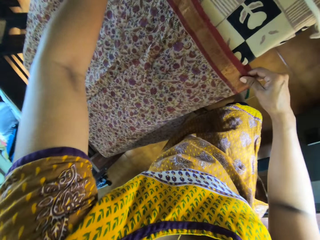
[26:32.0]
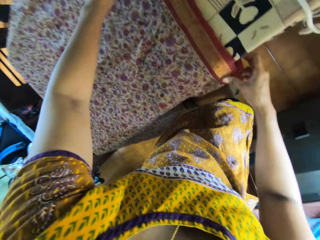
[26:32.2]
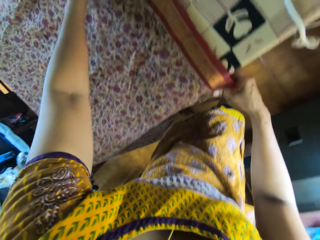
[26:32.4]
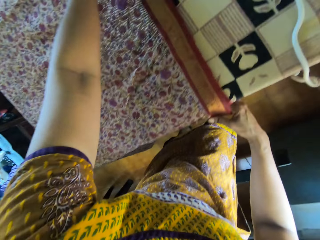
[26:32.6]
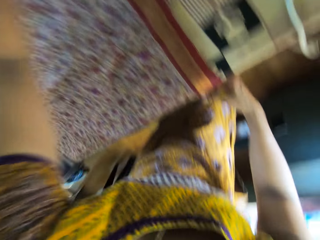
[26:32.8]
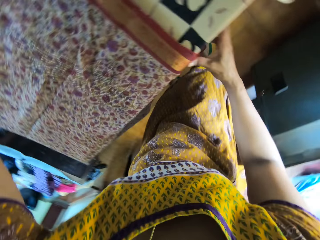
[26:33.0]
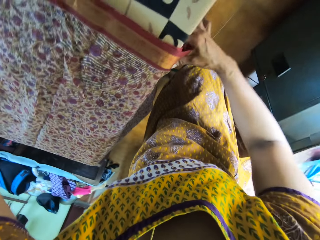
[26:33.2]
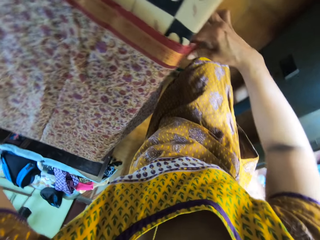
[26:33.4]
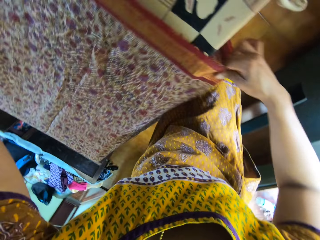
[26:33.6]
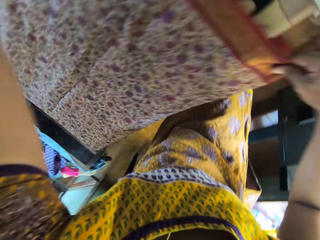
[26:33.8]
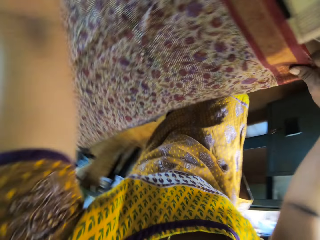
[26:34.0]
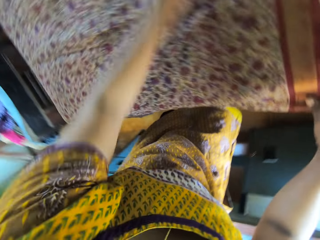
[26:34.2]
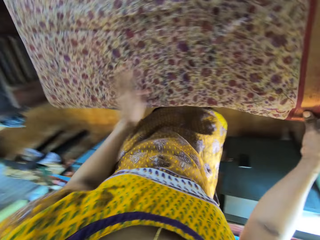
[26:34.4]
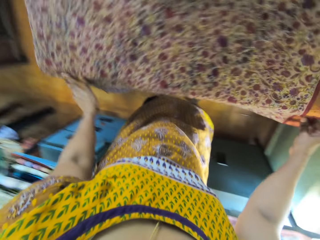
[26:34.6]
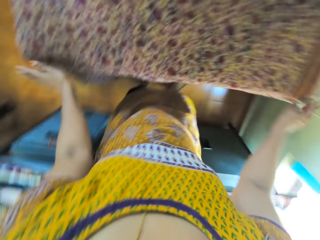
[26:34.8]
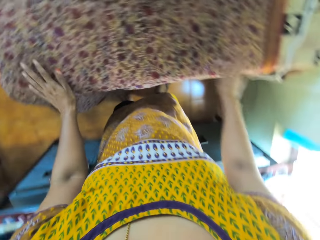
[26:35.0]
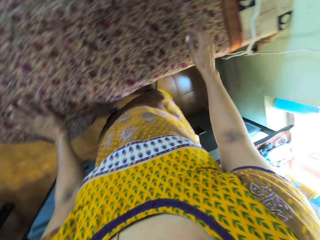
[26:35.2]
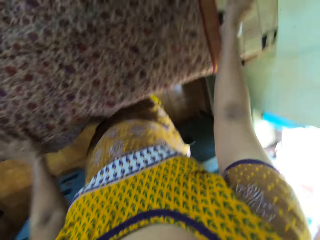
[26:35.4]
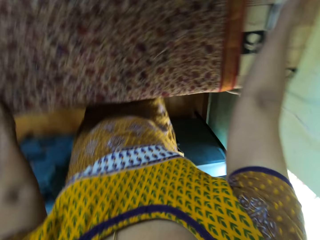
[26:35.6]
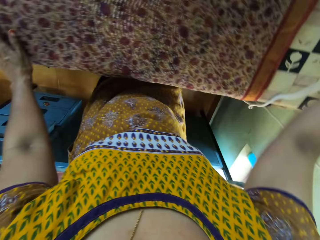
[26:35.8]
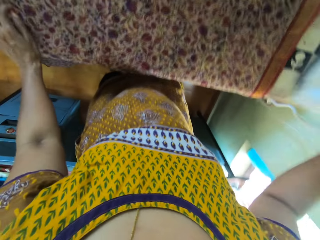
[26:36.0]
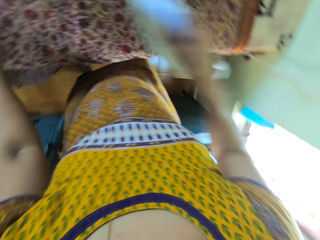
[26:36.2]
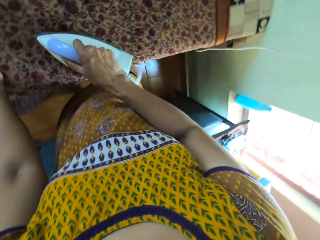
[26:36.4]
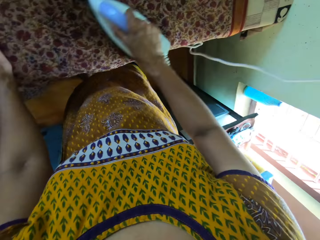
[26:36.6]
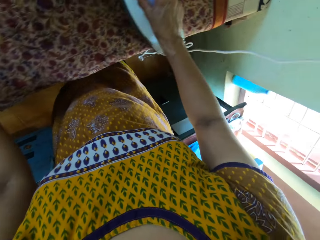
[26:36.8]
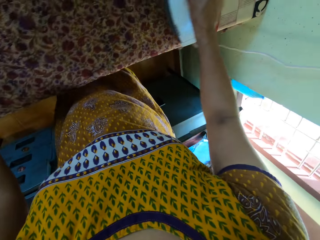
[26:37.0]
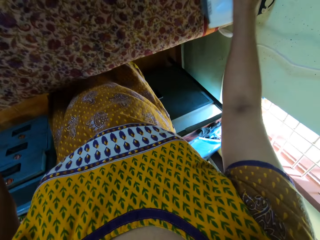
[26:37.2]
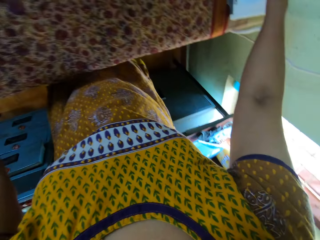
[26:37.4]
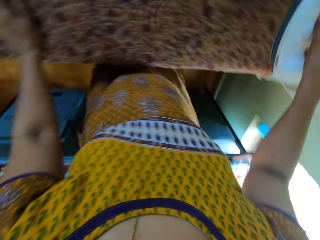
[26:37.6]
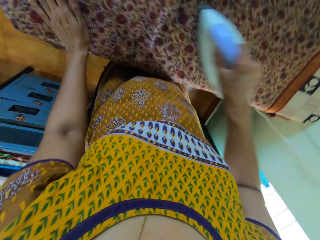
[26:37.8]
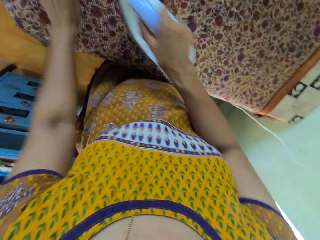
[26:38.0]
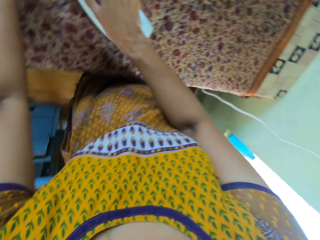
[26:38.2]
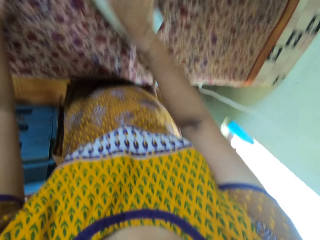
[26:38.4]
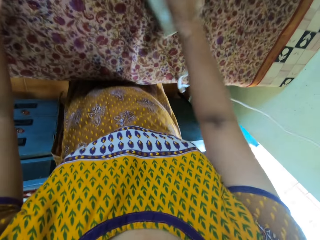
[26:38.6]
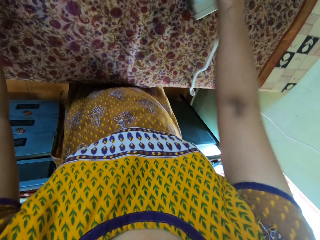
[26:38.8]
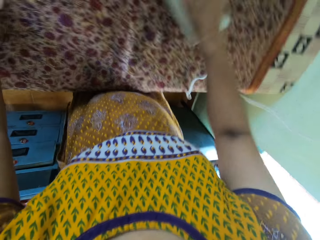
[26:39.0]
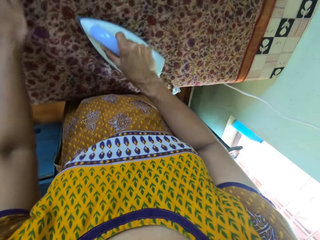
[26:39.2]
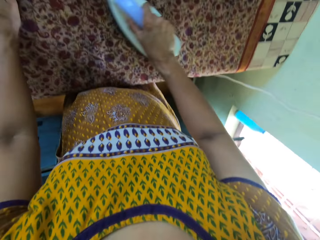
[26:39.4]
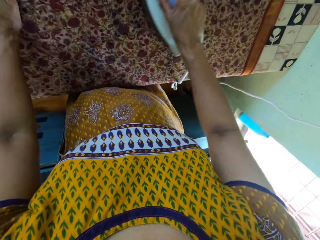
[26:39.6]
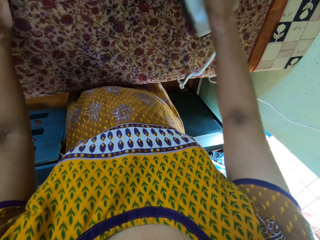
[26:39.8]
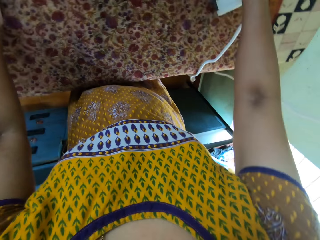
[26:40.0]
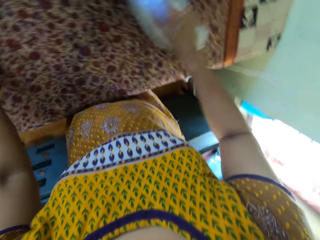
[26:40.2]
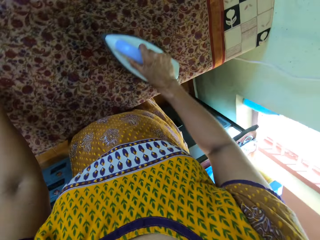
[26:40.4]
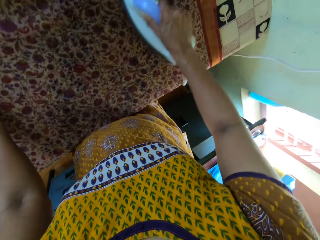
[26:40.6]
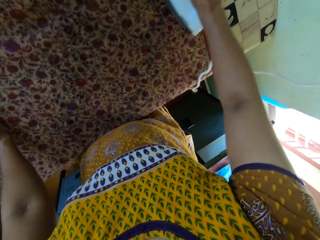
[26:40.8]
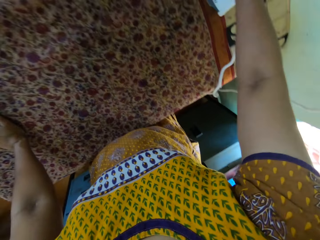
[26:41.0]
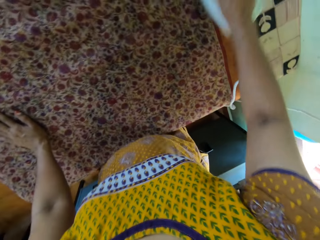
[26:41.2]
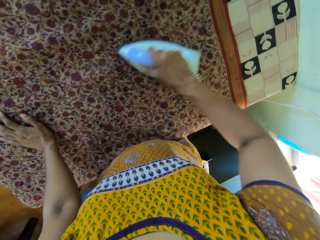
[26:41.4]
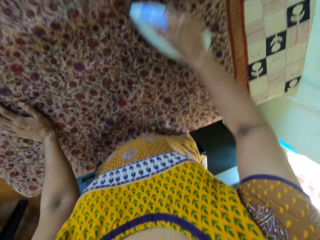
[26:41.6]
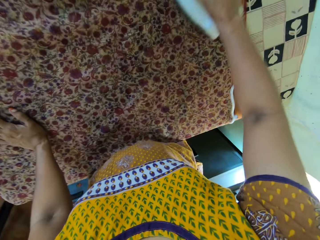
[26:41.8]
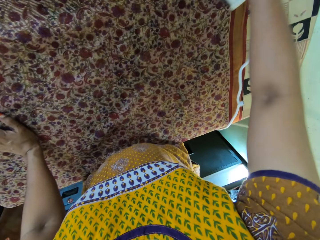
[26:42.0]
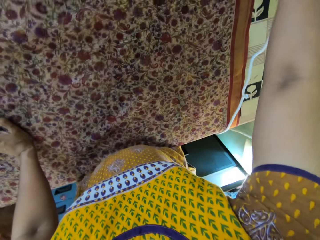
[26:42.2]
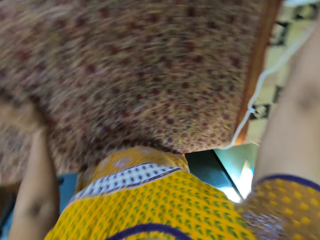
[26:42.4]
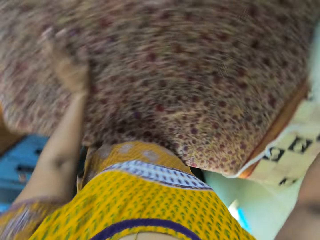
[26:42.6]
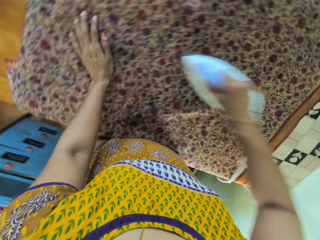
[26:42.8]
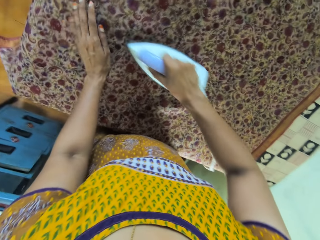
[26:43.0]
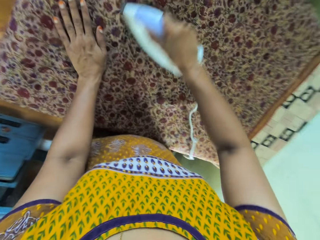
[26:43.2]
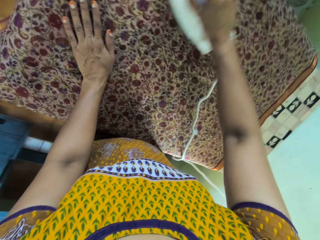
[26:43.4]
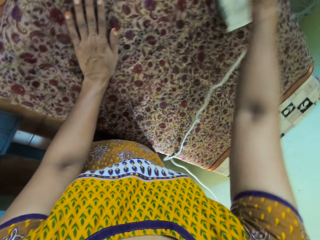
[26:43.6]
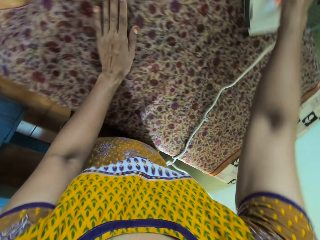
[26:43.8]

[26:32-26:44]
The camera wearer picks up the iron from the table with her right hand. She irons the fabric on the table with the iron in her right hand. She moves her left hand around the fabric on the table.

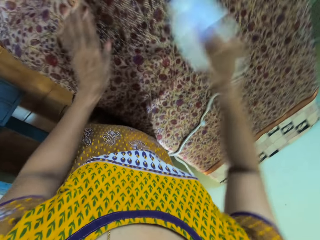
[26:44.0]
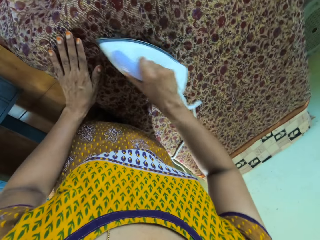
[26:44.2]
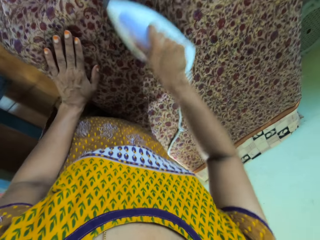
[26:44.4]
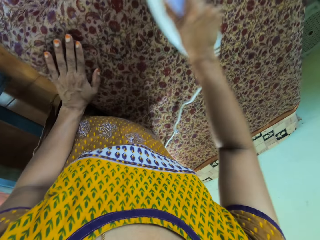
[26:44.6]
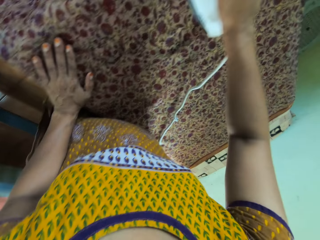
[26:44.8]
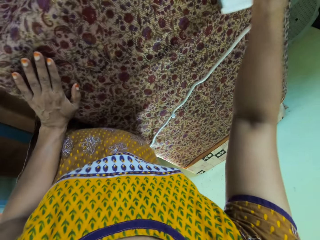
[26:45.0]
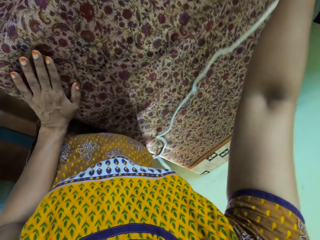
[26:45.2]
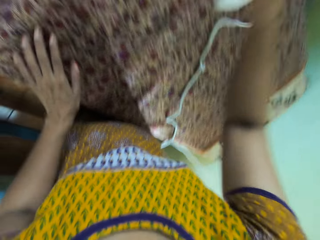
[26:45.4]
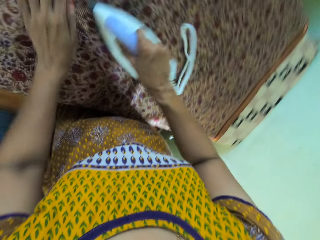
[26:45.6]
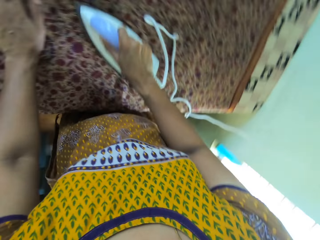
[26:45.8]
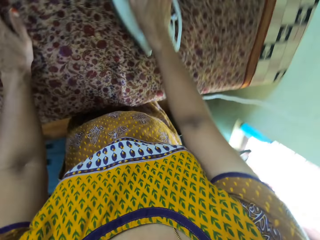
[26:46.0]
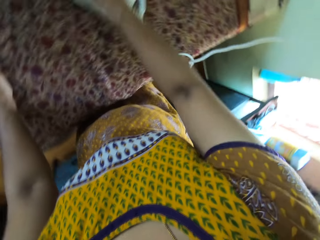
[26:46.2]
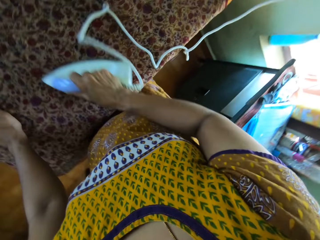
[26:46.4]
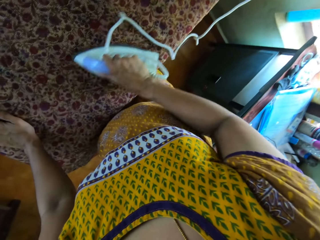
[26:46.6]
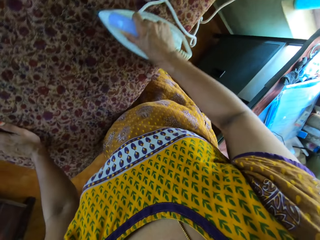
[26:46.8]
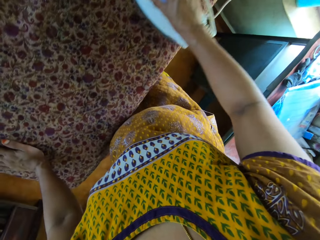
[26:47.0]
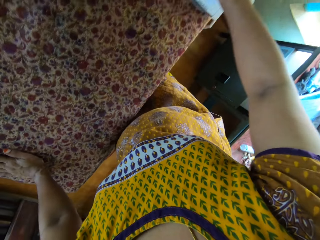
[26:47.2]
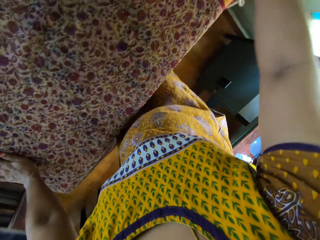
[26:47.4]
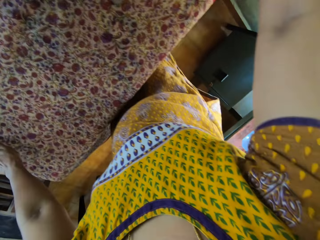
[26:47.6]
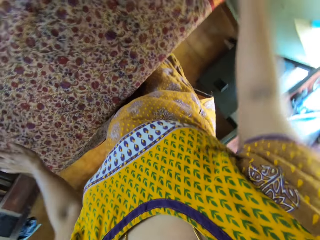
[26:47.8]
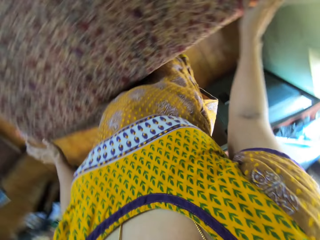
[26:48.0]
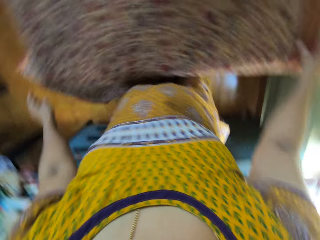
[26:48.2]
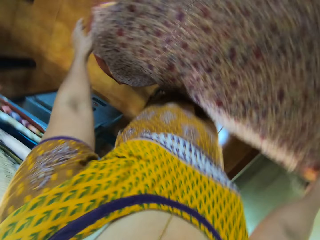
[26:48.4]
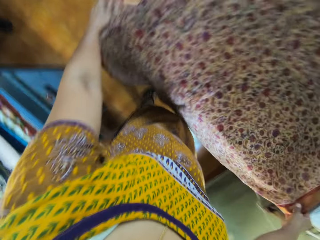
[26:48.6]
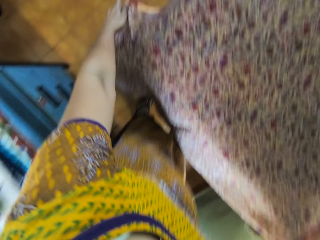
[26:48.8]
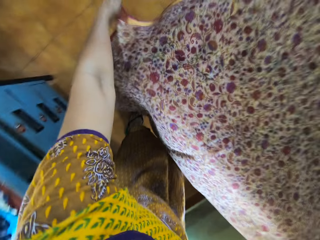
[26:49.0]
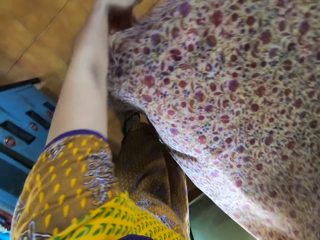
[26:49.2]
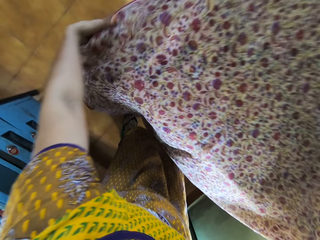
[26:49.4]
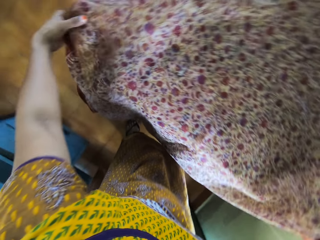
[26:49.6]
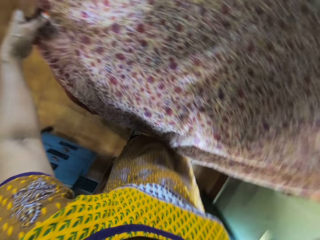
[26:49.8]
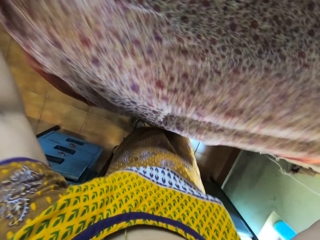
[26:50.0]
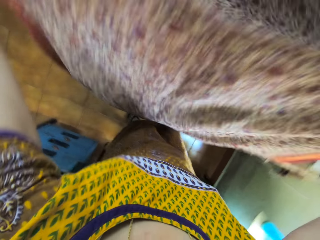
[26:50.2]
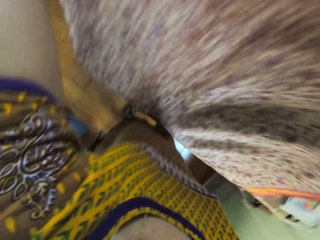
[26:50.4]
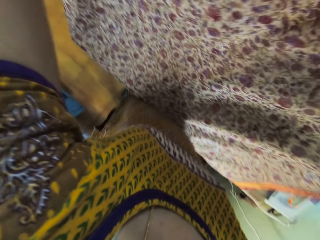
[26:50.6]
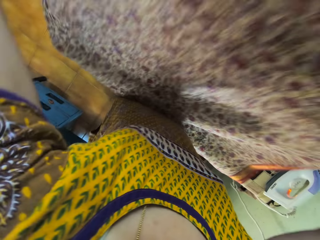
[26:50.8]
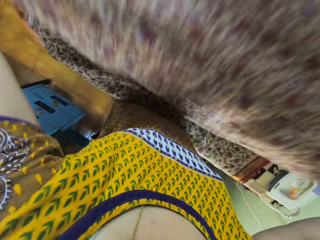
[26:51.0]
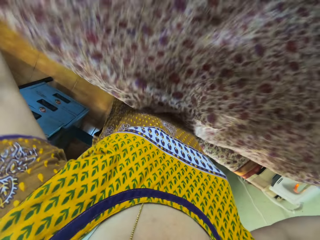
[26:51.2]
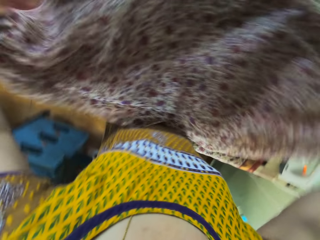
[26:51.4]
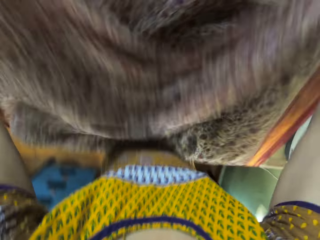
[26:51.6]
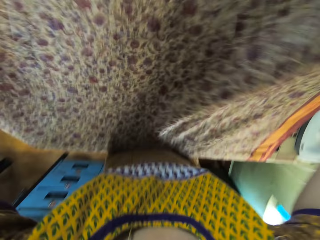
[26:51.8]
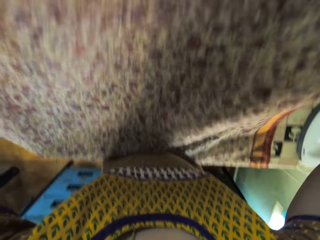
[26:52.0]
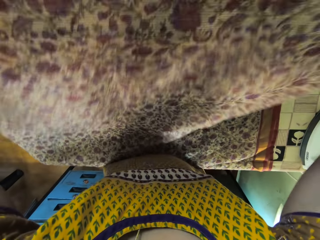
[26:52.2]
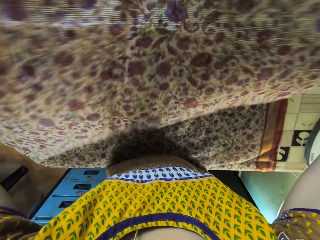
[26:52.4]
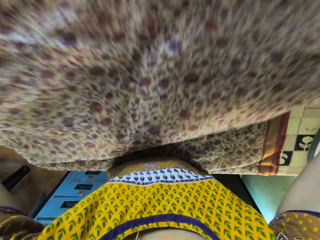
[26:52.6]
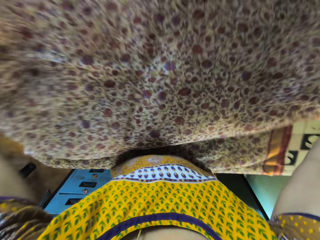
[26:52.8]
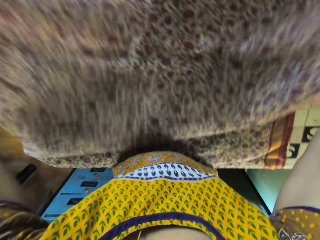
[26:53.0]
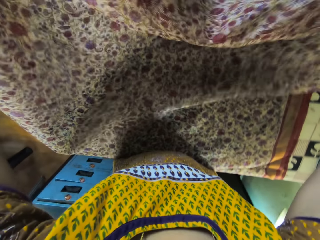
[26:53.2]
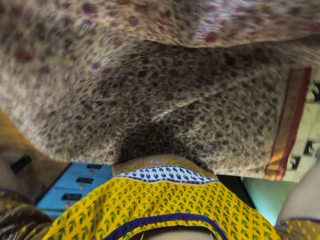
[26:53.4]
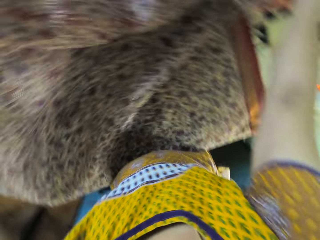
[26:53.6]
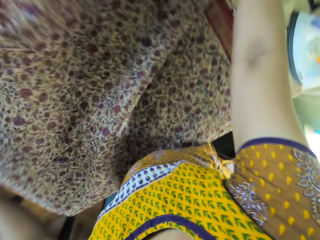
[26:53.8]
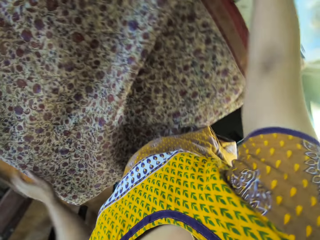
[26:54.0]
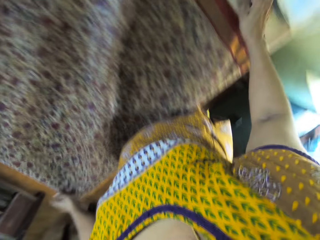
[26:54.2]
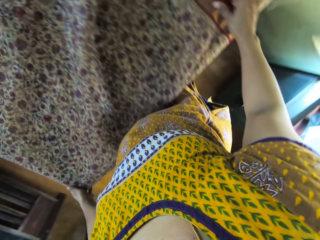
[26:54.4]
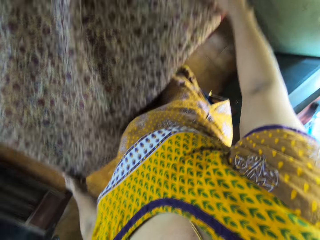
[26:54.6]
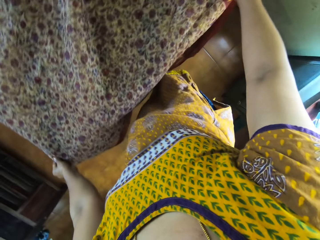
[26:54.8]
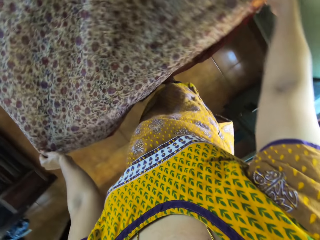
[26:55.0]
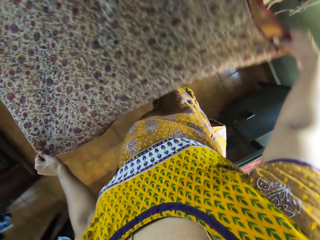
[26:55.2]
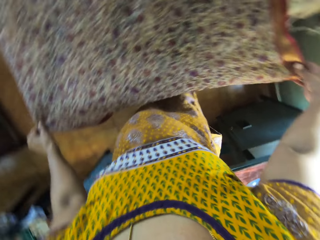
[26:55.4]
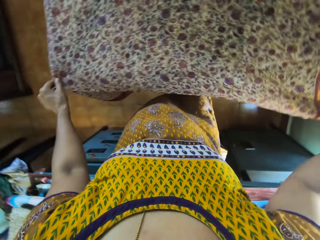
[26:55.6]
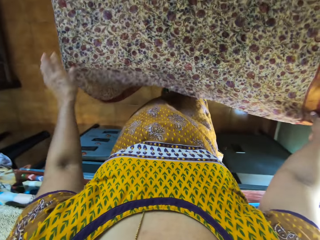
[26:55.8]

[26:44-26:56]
The camera wearer places the iron in her right hand on the table. She spreads the piece of cloth on the table. She moves the fabric on the table with both hands. She adjusts the fabric on the table with both hands.
